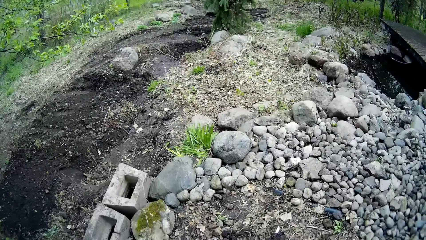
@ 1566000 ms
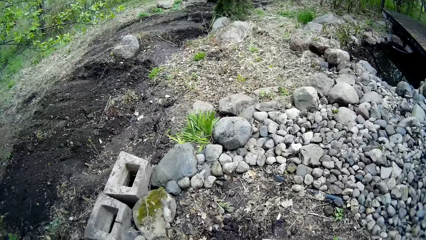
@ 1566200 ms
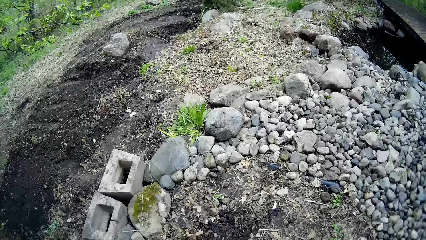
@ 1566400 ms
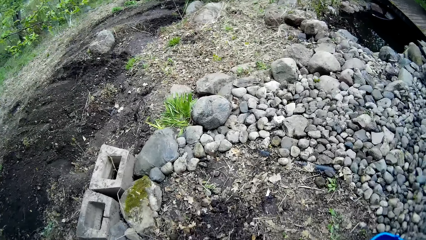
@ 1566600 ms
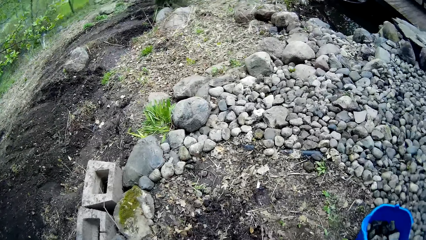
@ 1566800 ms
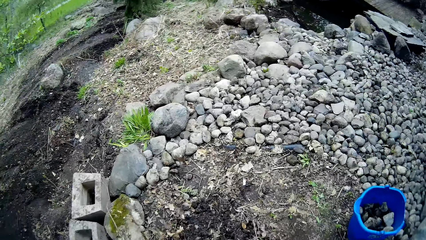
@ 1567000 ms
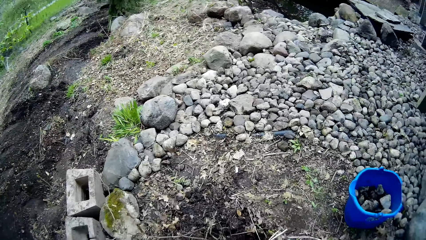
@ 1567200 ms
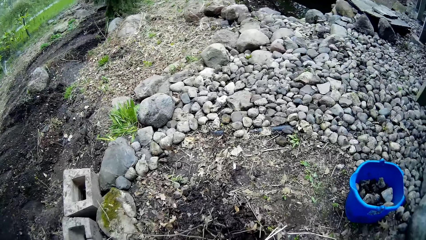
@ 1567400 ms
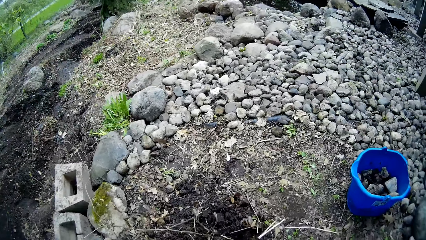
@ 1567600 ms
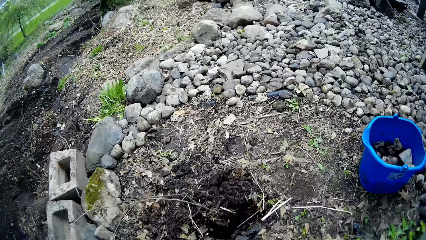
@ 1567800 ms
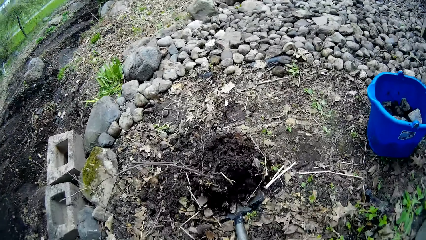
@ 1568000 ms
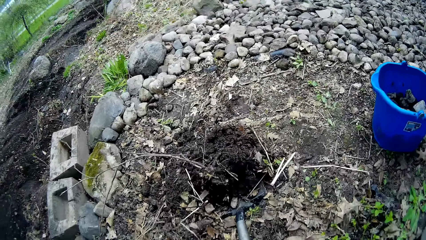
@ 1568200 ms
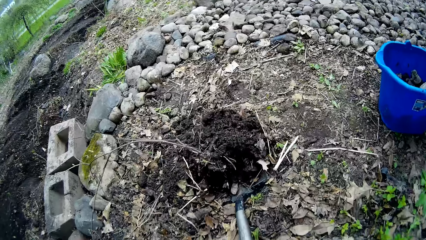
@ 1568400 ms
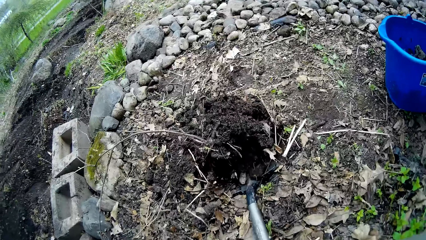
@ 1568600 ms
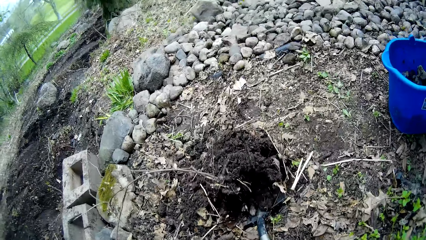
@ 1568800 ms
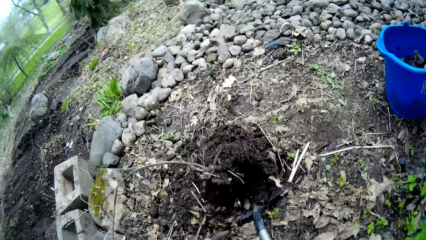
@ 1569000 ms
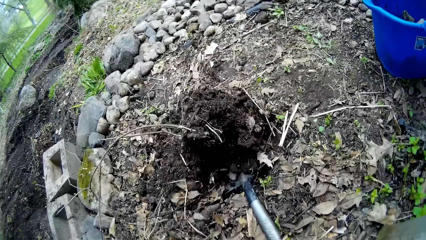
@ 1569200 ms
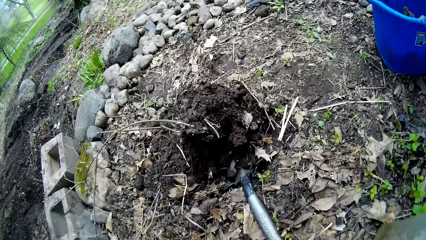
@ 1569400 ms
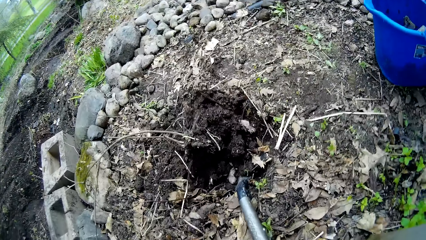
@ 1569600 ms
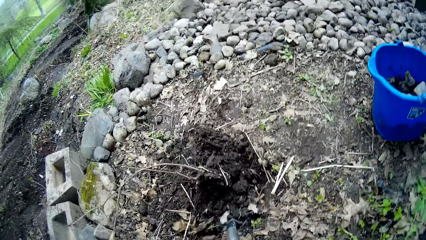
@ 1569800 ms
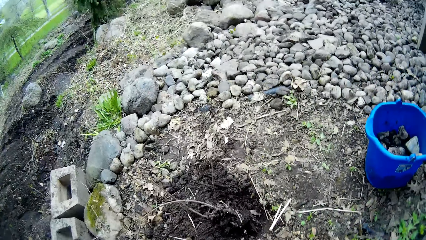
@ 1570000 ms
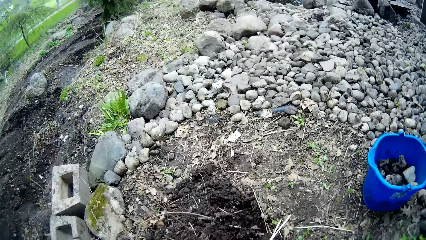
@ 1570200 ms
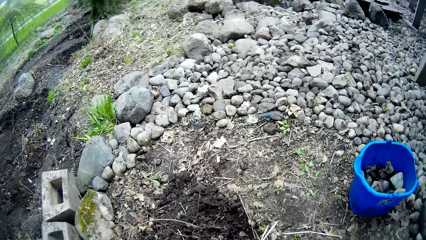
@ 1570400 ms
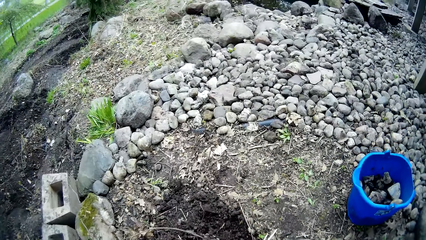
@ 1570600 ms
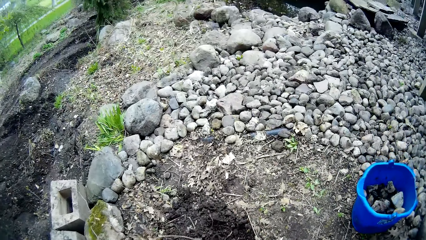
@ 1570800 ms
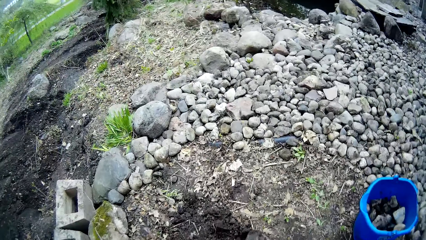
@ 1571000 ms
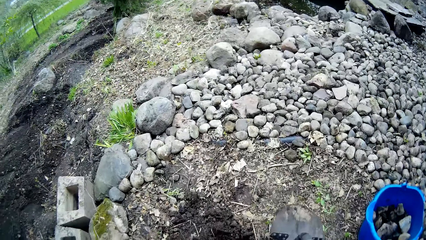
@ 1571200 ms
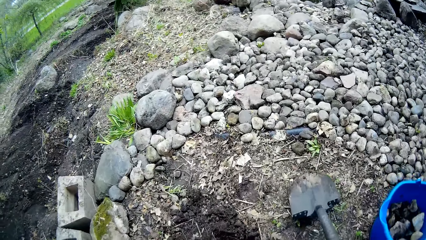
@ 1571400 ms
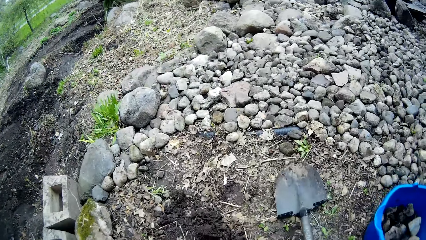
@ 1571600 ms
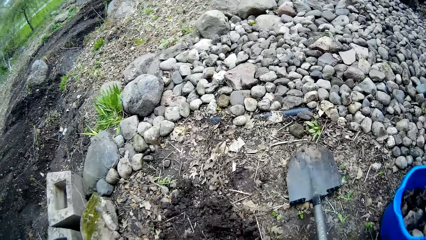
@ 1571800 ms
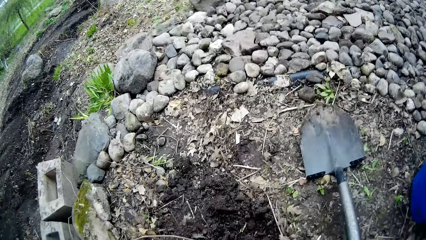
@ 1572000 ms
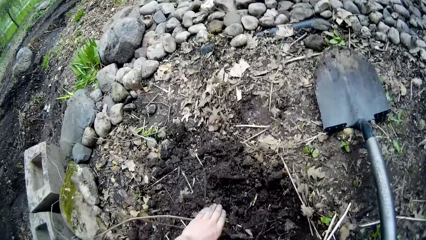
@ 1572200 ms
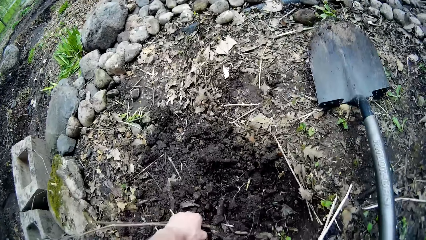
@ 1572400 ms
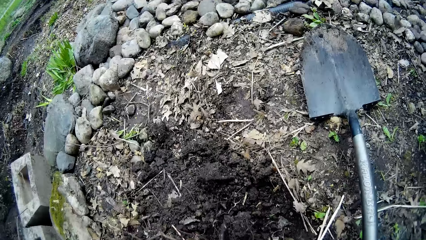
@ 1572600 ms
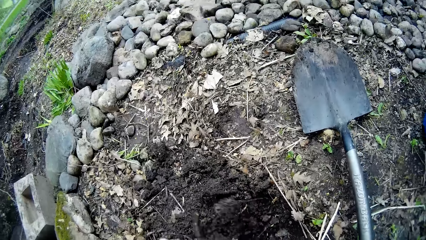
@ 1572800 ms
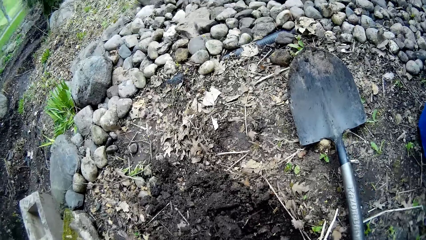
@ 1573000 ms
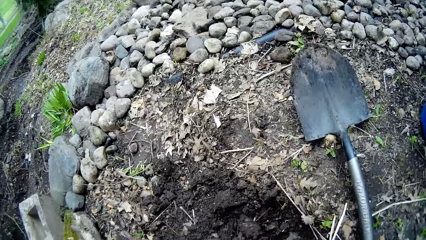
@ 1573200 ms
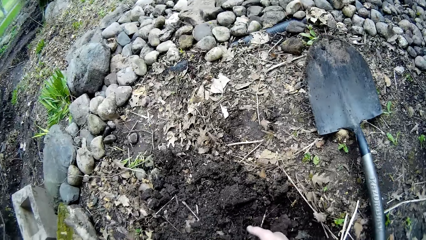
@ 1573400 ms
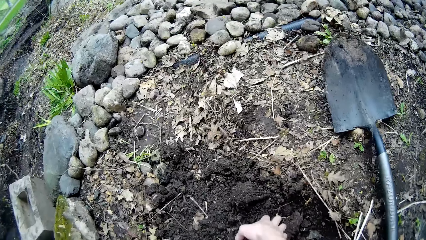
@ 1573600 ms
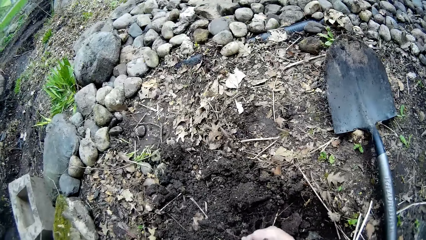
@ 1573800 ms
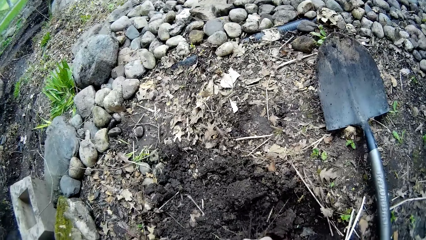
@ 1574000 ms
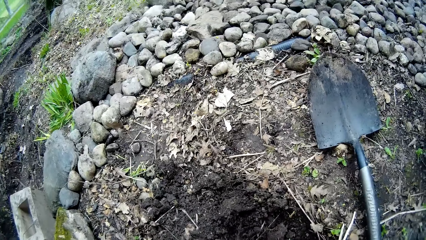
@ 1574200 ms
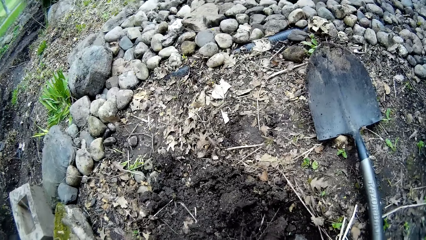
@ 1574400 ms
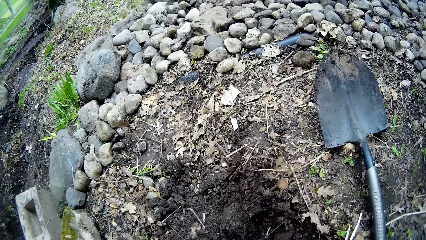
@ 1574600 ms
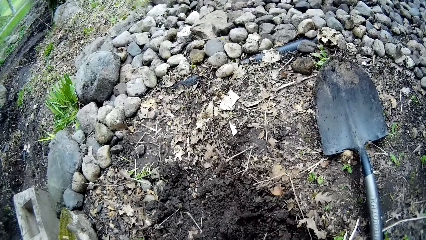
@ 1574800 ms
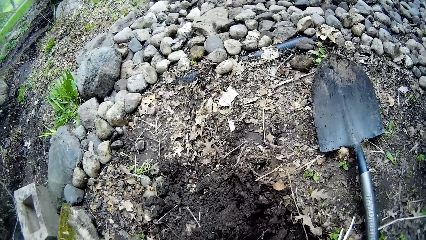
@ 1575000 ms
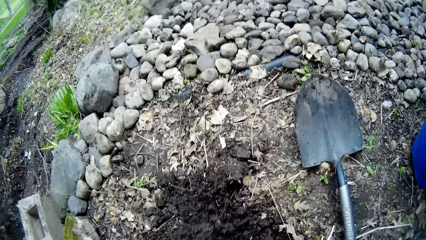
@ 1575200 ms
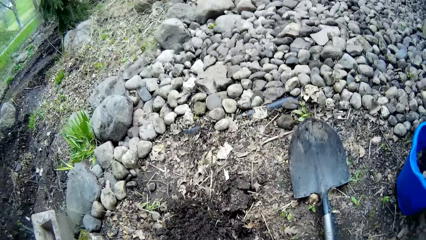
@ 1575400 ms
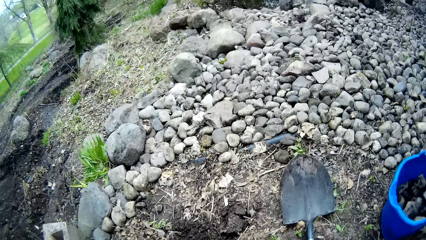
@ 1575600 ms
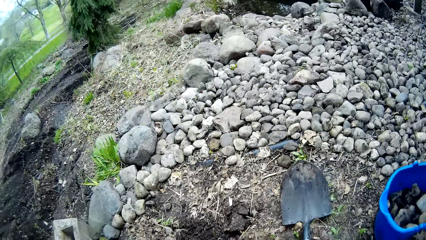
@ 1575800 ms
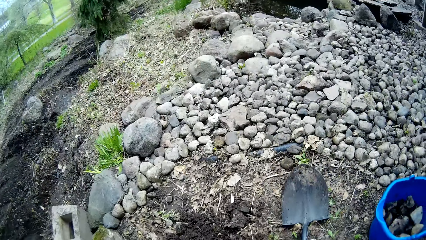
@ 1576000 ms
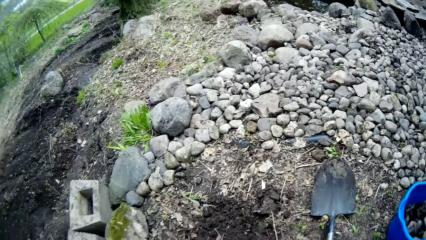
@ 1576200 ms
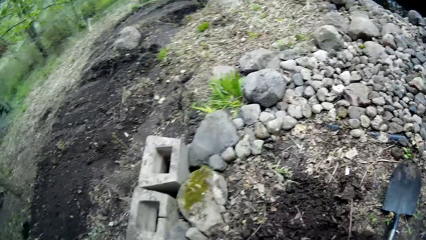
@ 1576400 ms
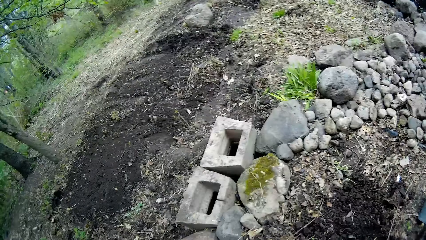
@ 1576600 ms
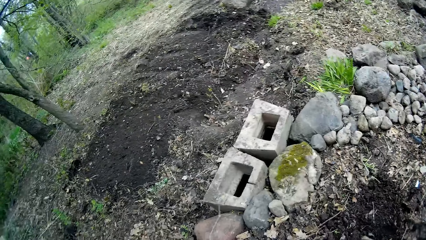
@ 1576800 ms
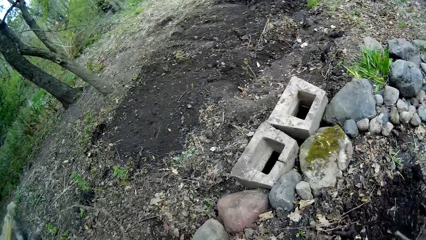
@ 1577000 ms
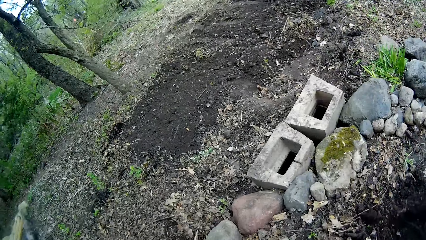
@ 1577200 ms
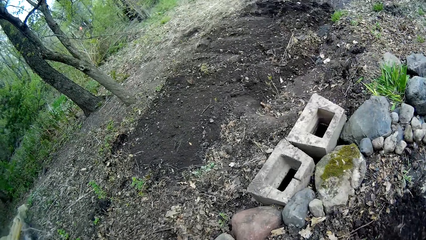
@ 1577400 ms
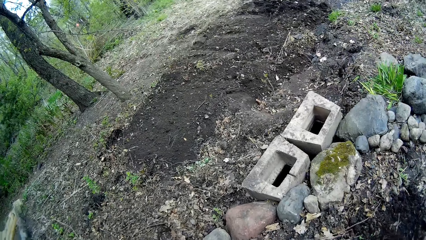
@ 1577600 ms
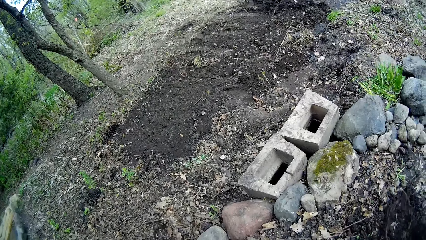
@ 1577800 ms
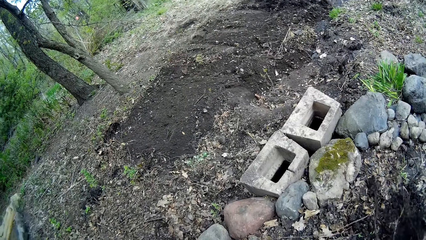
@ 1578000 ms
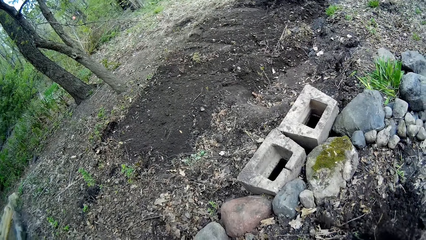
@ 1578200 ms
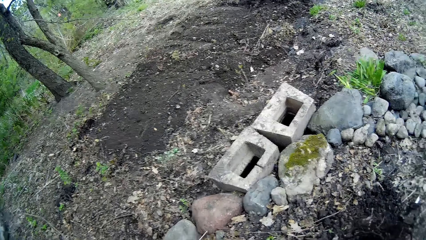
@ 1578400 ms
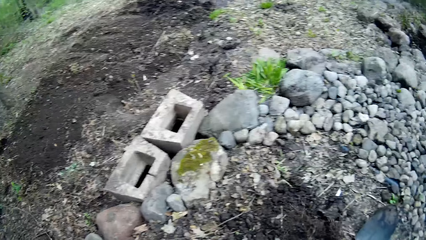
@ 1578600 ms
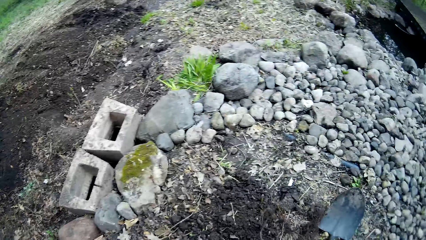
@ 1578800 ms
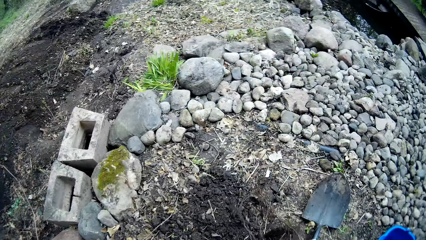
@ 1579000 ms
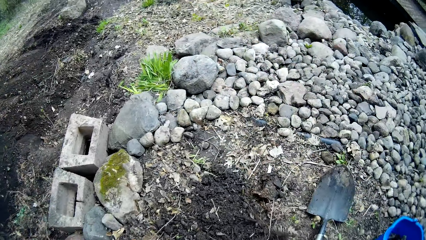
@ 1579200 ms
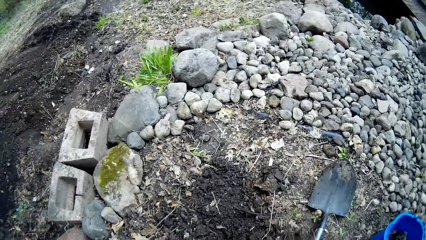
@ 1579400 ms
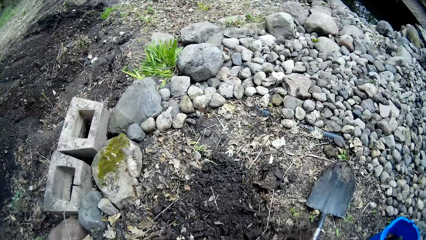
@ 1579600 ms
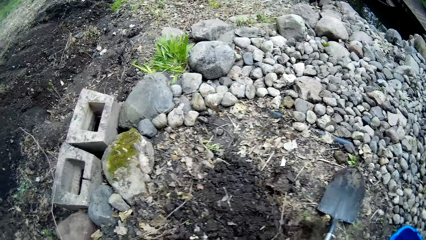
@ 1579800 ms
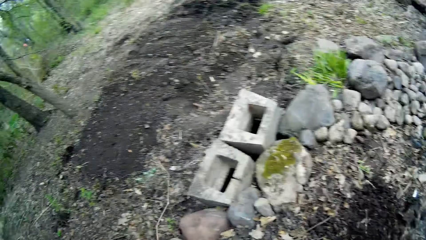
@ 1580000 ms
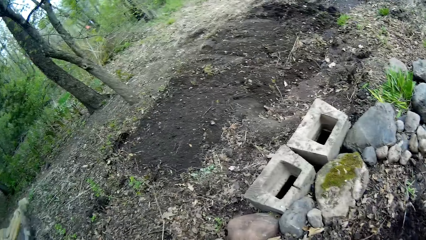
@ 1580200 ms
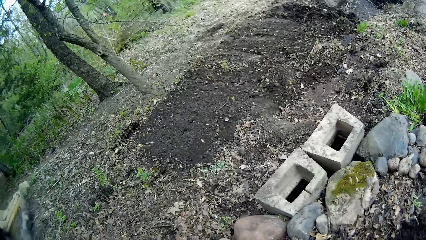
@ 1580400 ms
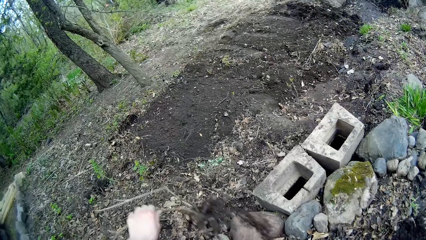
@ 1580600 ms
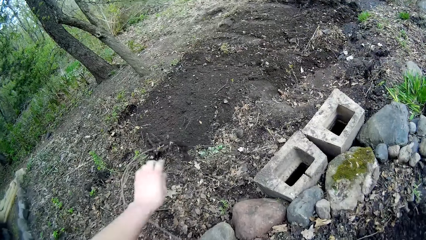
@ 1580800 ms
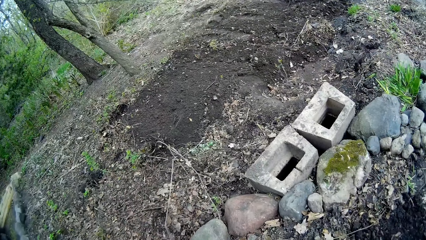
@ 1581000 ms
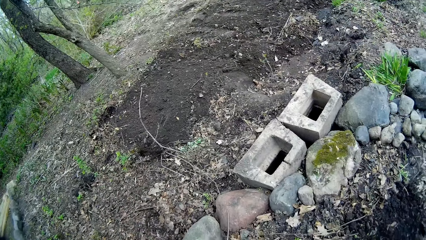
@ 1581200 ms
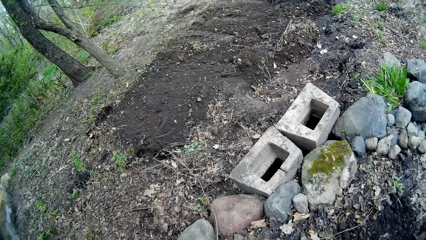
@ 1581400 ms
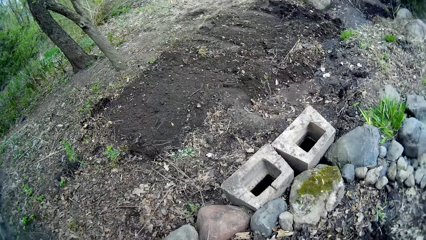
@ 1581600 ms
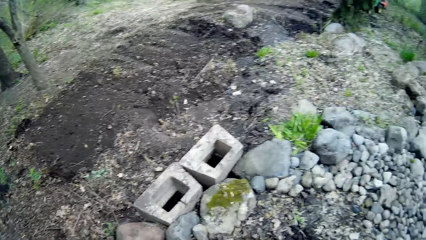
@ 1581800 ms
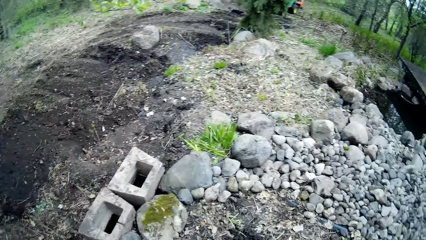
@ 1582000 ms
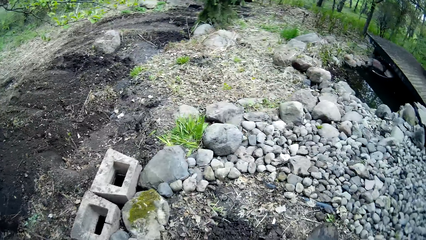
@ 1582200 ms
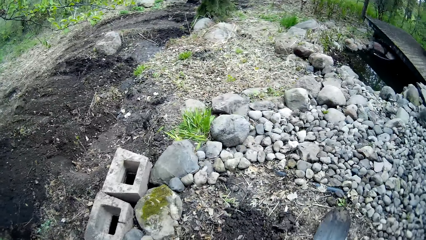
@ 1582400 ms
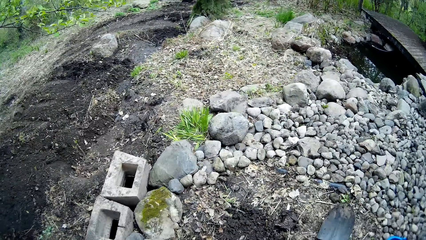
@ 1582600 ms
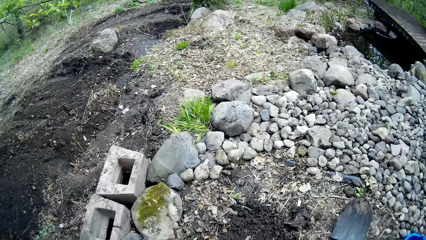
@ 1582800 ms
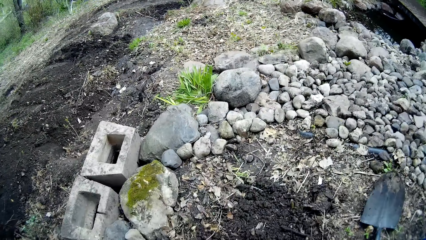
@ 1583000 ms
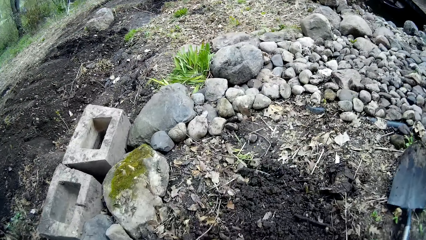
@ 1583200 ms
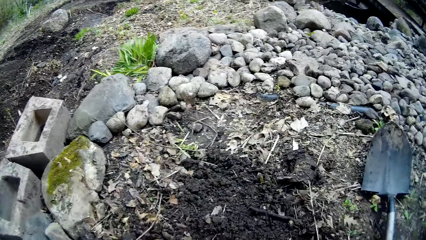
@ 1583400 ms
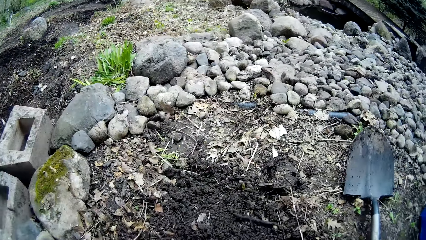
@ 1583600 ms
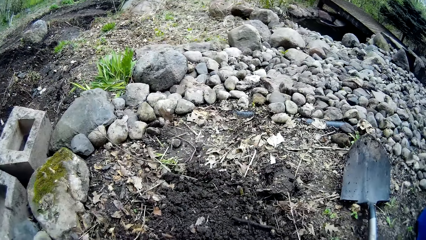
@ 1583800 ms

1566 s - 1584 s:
The camera wearer digs with a spade. He places the spade on the ground with his right hand. He pulls a stump out of the ground with his left hand. He touches the ground. He throws the stump away with his left hand.
